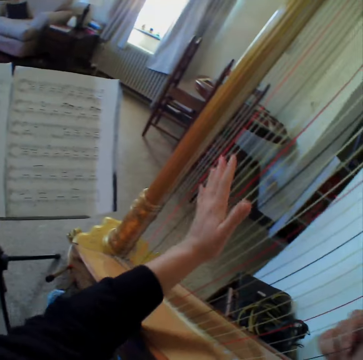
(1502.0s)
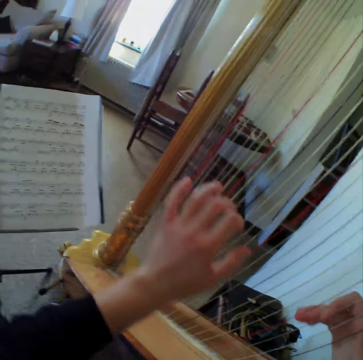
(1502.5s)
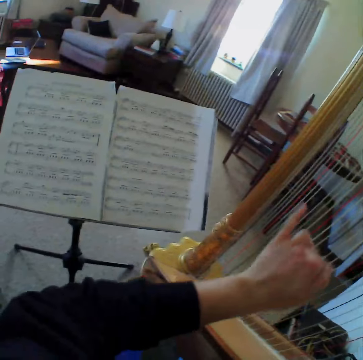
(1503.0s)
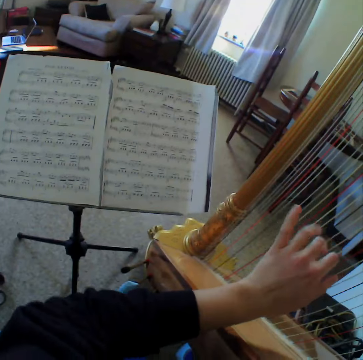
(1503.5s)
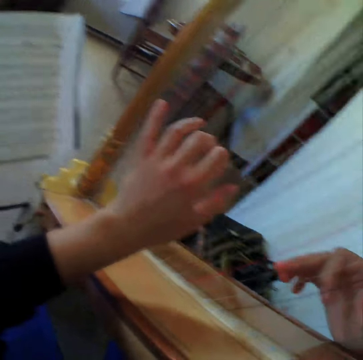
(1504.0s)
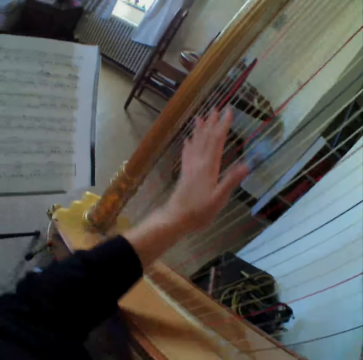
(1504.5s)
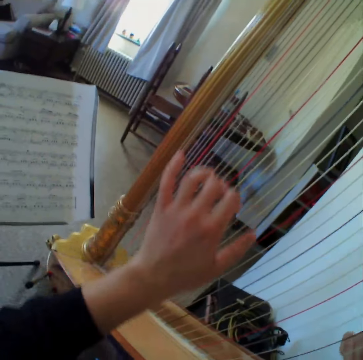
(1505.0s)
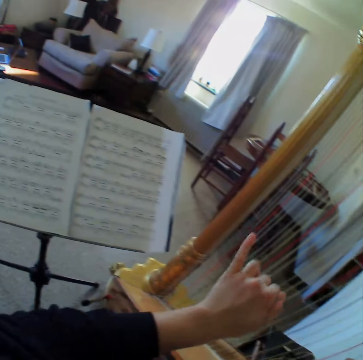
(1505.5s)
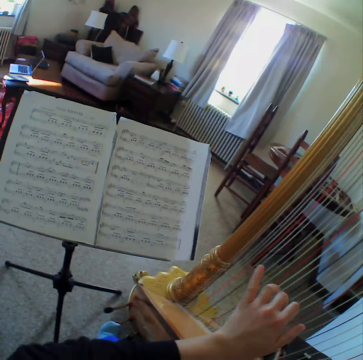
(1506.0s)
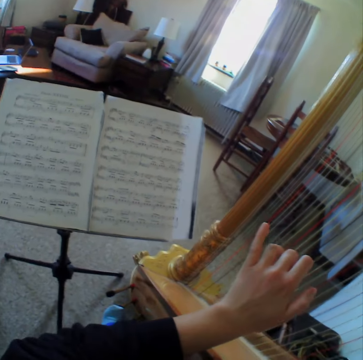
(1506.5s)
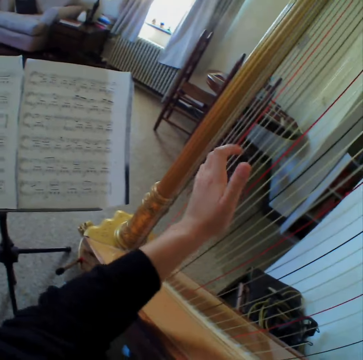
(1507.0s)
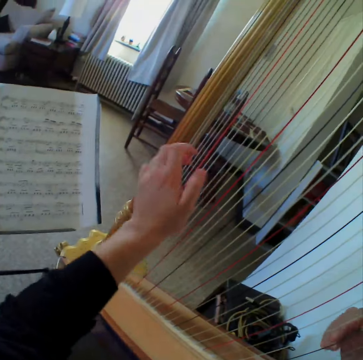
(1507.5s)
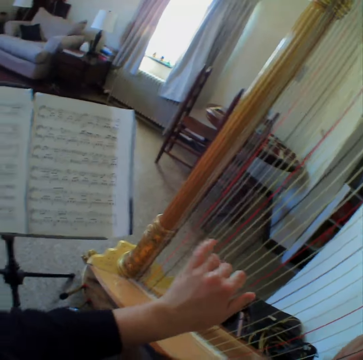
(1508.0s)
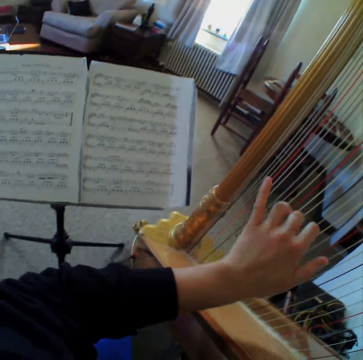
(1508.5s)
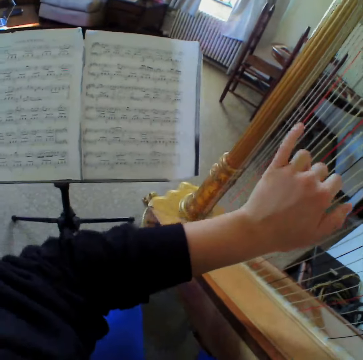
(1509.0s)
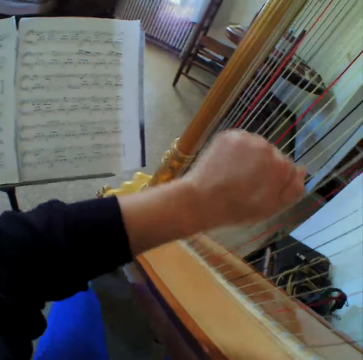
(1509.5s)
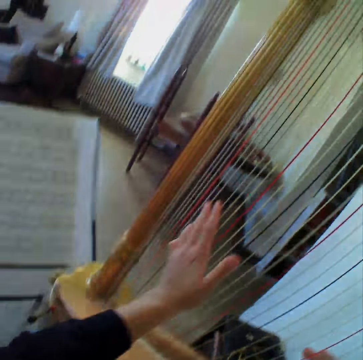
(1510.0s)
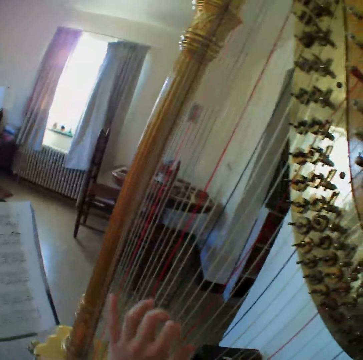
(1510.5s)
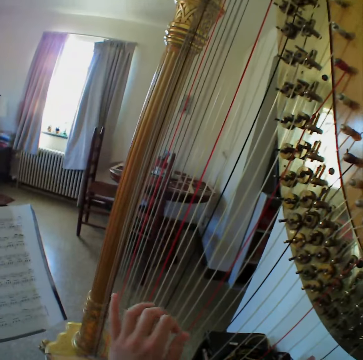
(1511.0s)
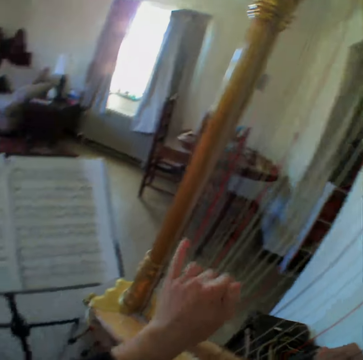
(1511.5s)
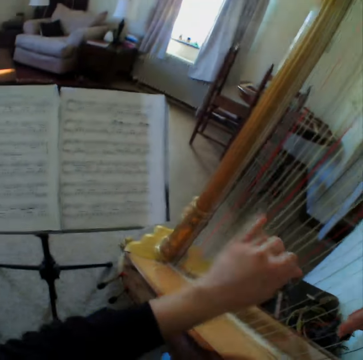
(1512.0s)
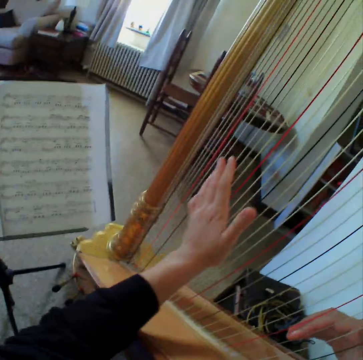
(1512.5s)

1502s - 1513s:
The camera wearer reads the music paper. They play the guitar. They read the music paper. They play the guitar. They read the music paper. They play the guitar. They read the music paper. They play the guitar.

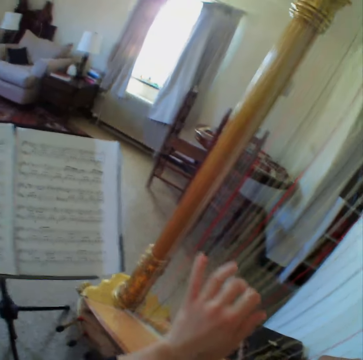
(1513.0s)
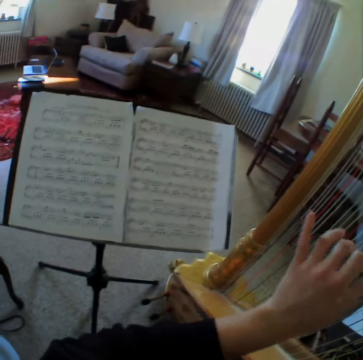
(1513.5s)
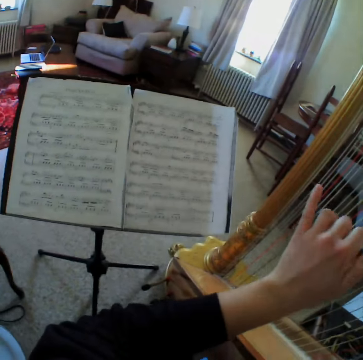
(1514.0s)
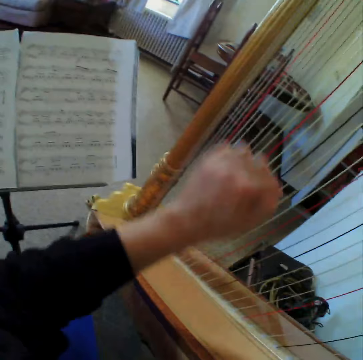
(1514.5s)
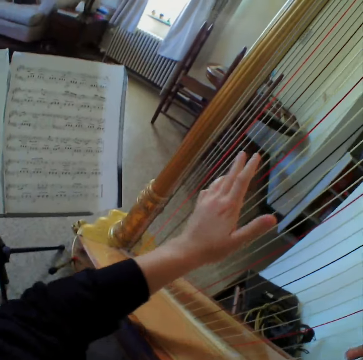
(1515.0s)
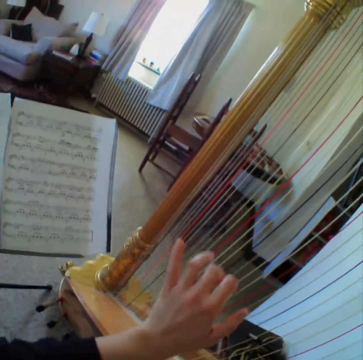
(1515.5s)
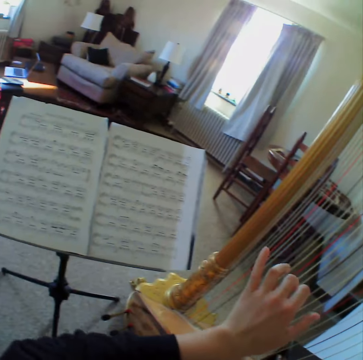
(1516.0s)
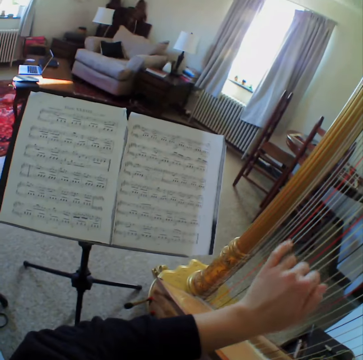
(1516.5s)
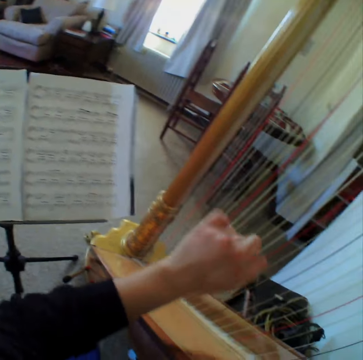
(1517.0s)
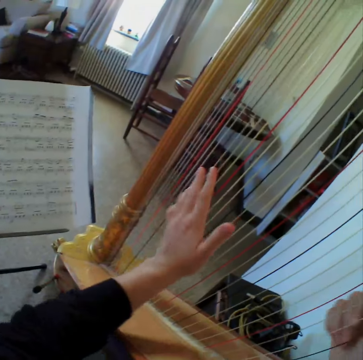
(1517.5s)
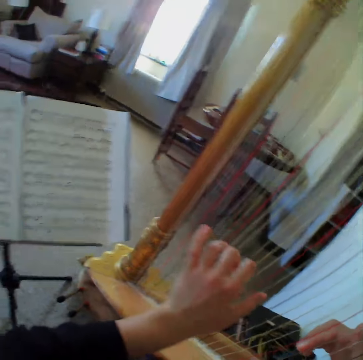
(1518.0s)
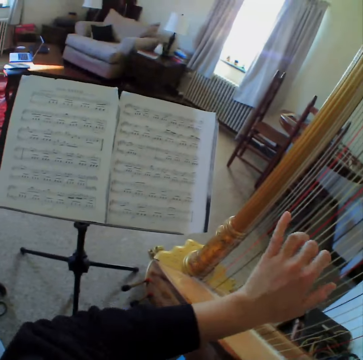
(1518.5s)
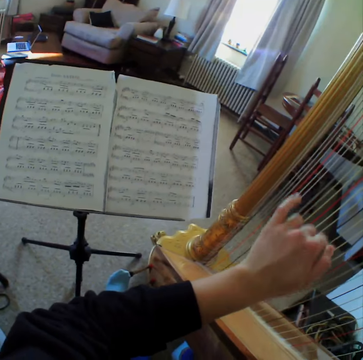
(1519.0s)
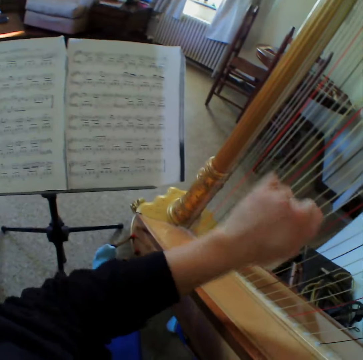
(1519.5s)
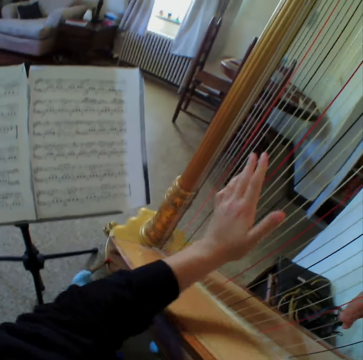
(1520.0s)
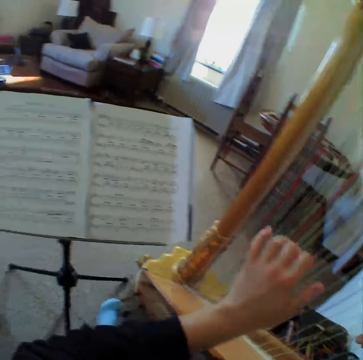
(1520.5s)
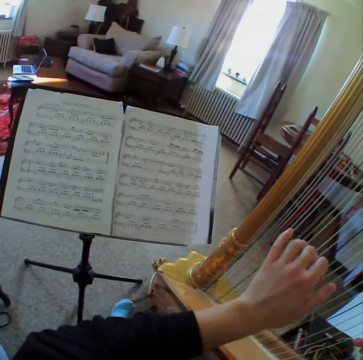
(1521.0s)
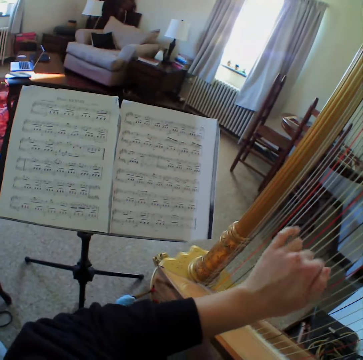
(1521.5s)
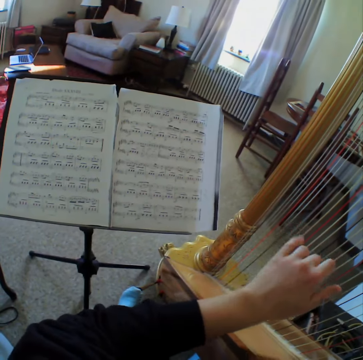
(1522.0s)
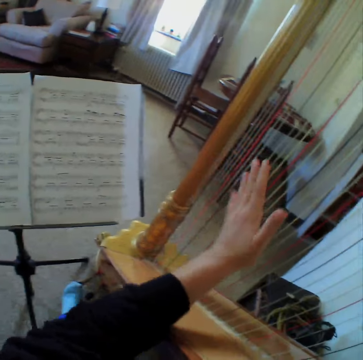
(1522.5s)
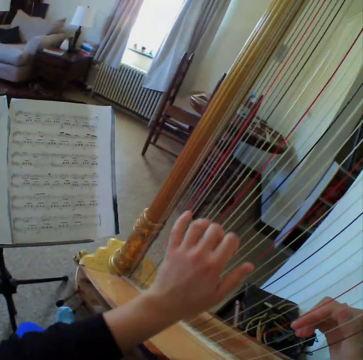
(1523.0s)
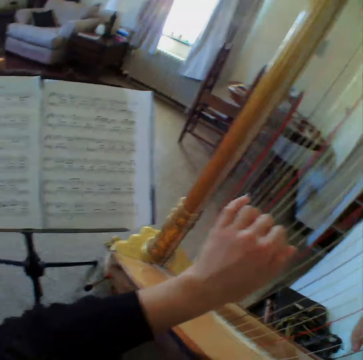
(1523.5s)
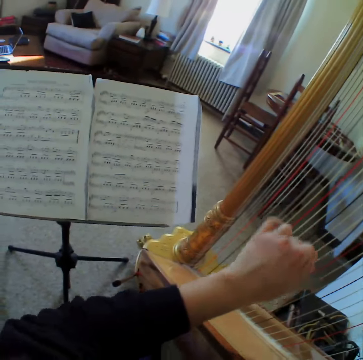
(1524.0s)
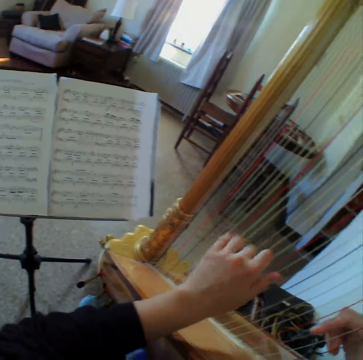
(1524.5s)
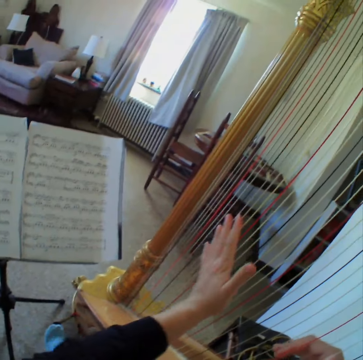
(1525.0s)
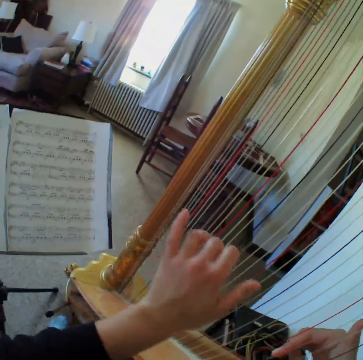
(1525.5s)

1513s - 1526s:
The camera wearer reads the music paper. They play the guitar. They read the music paper. They play the guitar. They read the music paper. They play the guitar. They read the music paper. They play the guitar. They read the music paper.

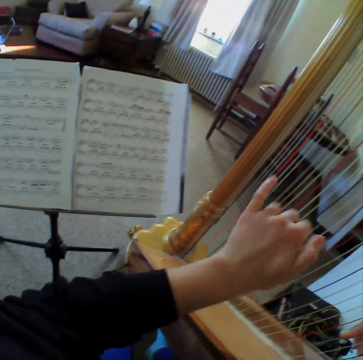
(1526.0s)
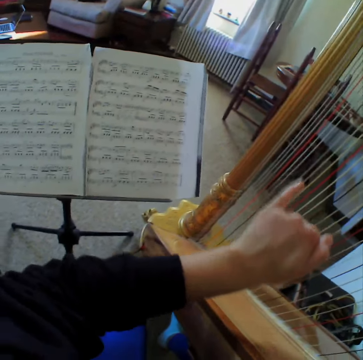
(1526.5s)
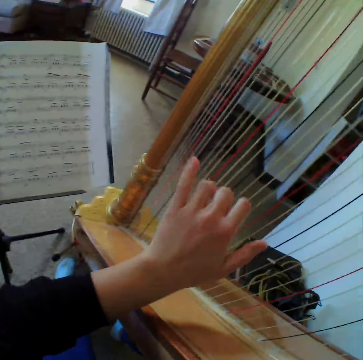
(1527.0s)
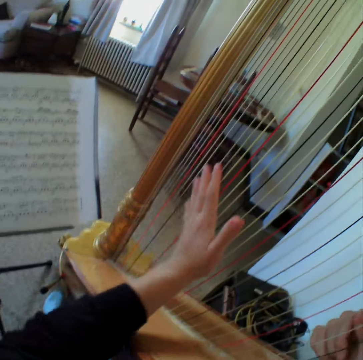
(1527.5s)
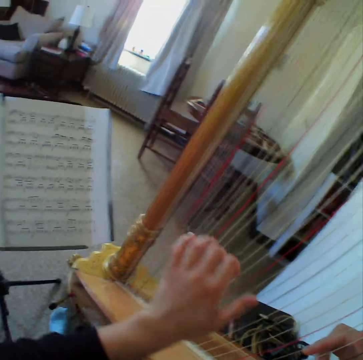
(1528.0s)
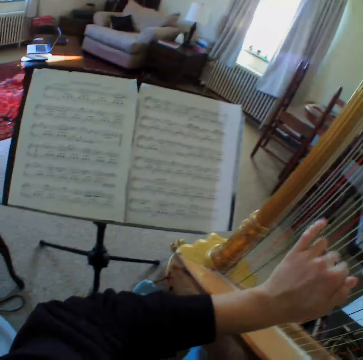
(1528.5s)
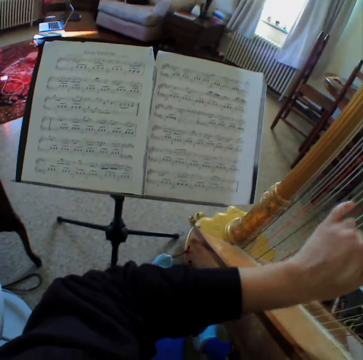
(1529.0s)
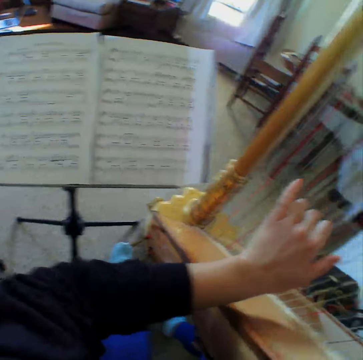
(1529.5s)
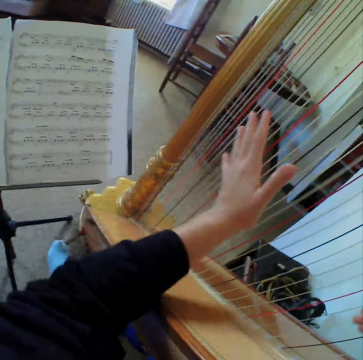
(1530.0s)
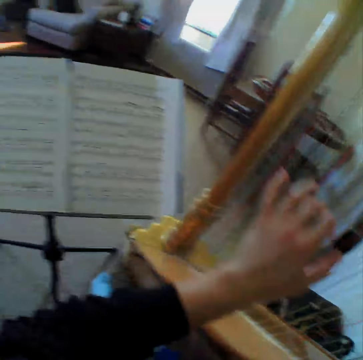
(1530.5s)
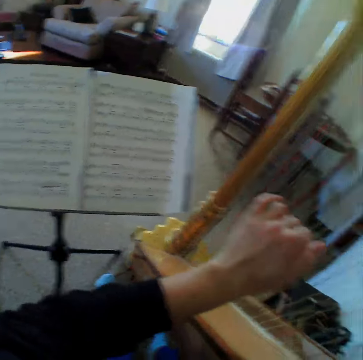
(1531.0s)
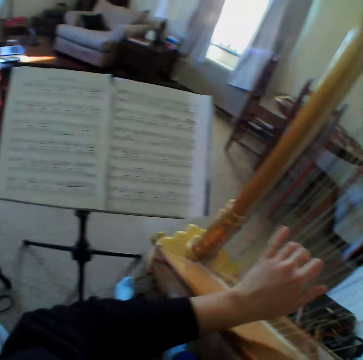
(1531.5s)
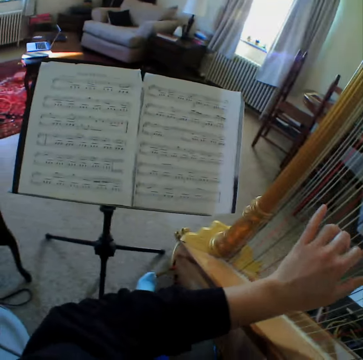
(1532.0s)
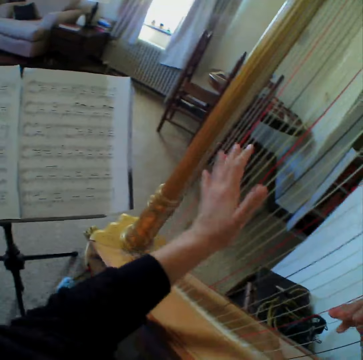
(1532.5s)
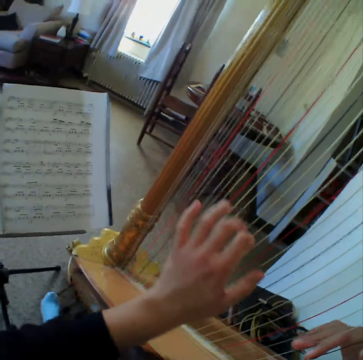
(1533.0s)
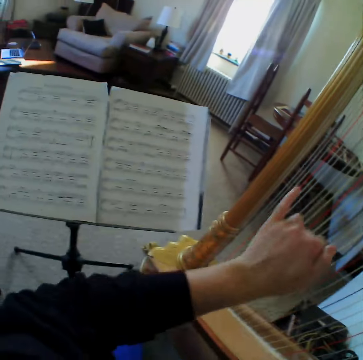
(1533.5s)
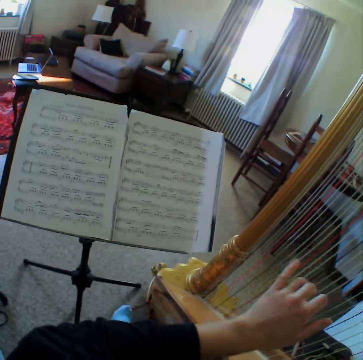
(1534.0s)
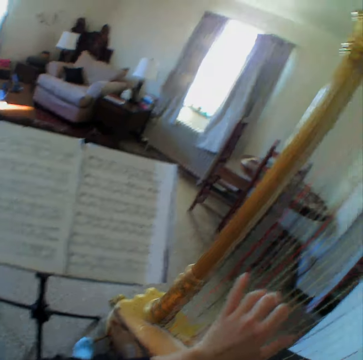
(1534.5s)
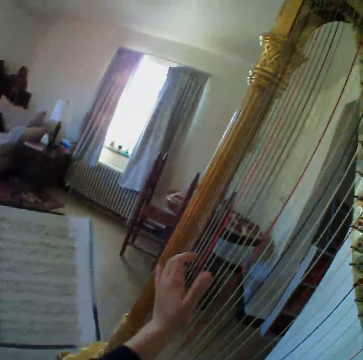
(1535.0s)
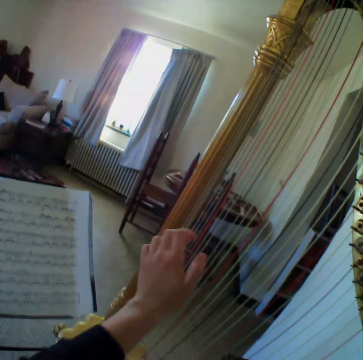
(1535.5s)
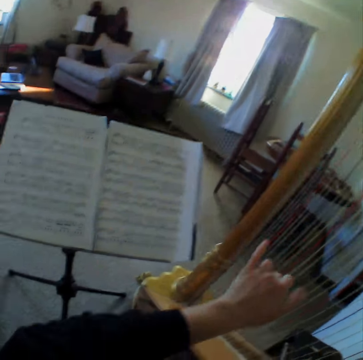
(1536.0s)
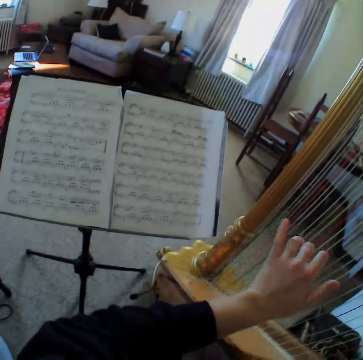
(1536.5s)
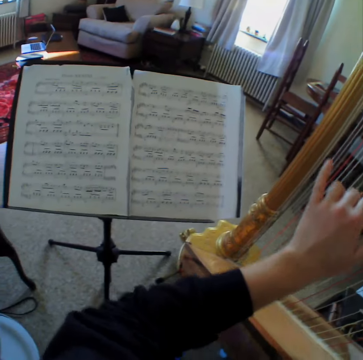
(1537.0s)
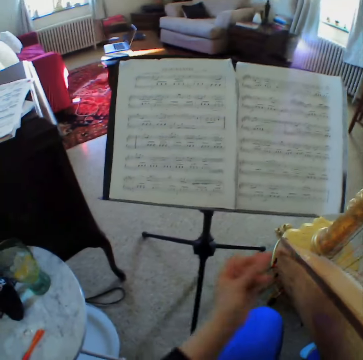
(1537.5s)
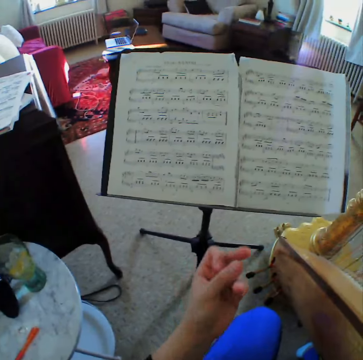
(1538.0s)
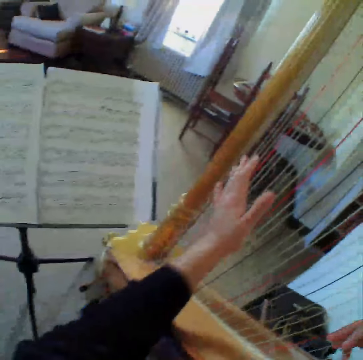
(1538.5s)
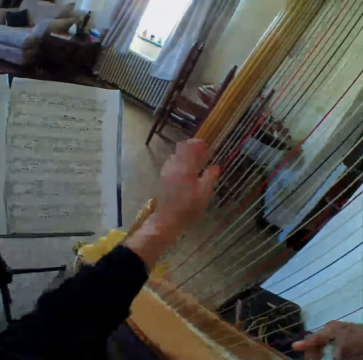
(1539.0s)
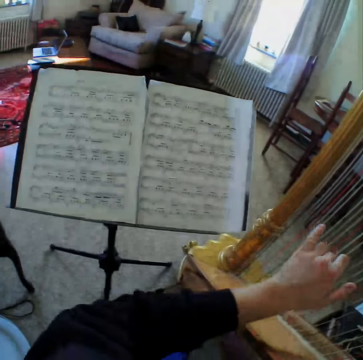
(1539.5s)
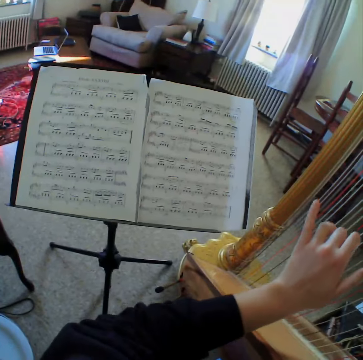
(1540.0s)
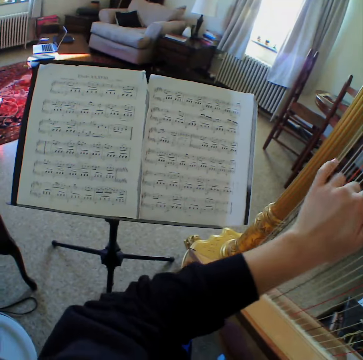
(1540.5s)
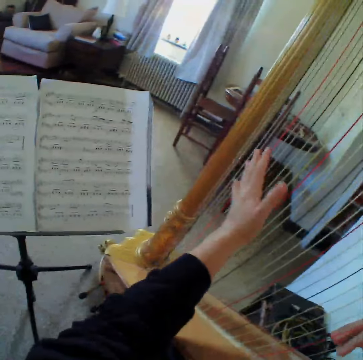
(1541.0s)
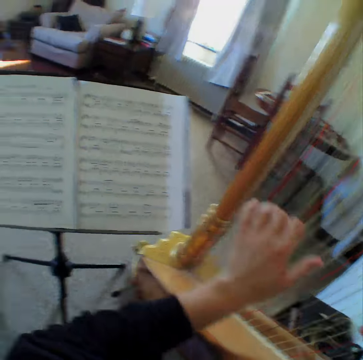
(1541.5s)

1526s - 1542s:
The camera wearer plays the guitar or harp. They read the music paper. They play the guitar. They read the music paper. They play the guitar. They read the music paper. They play the guitar. They read the music paper. They stop to play the harp for a while. They start to play the harp again. They read the music paper.
